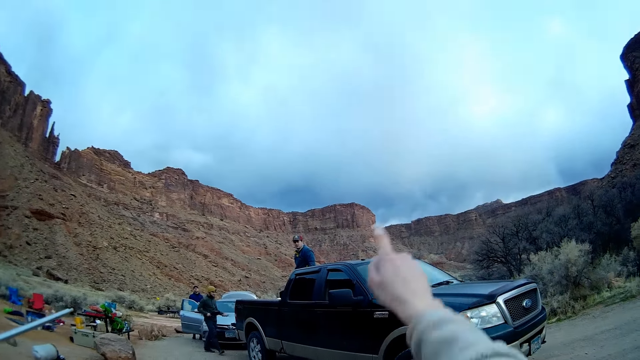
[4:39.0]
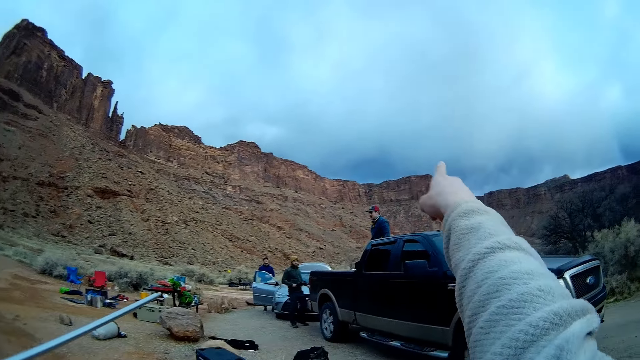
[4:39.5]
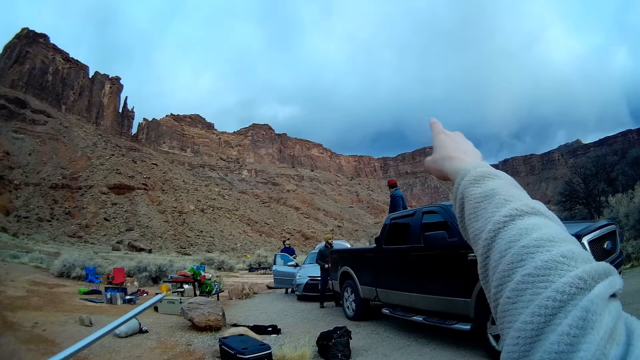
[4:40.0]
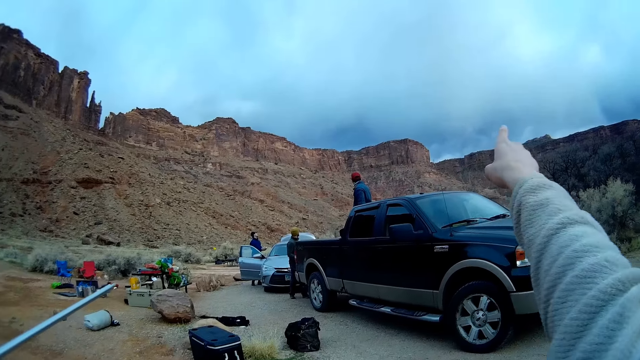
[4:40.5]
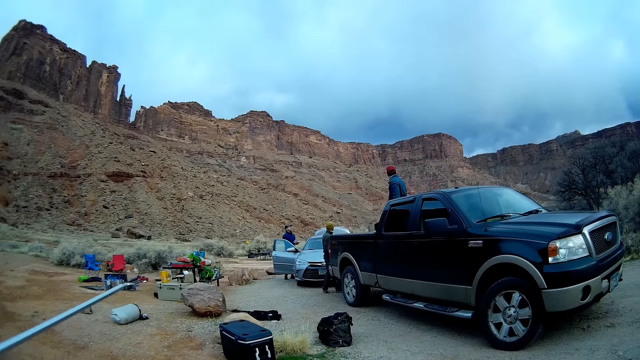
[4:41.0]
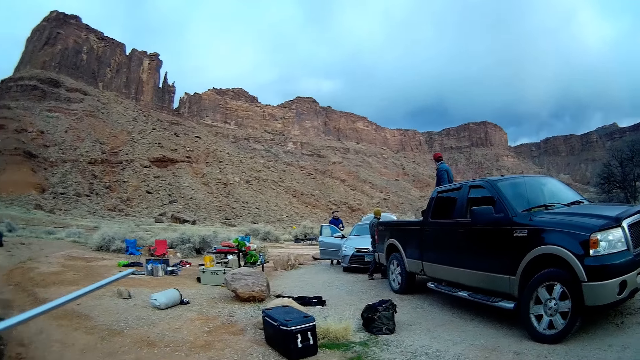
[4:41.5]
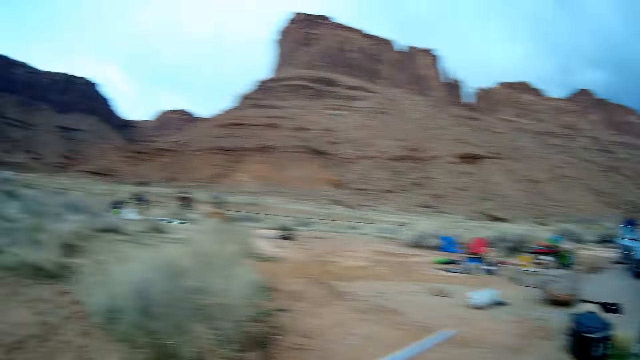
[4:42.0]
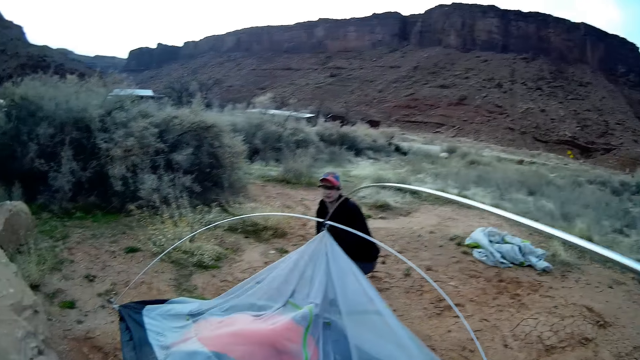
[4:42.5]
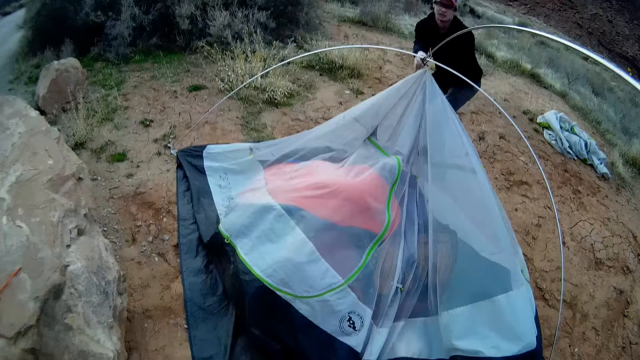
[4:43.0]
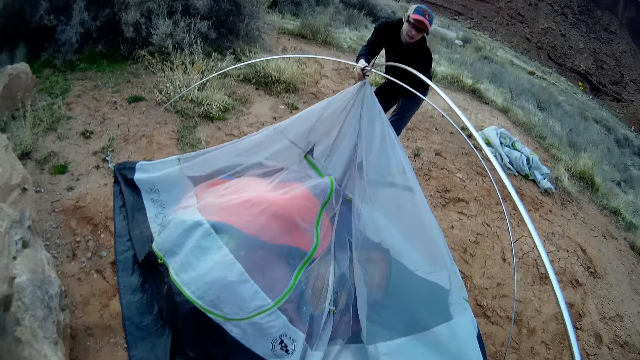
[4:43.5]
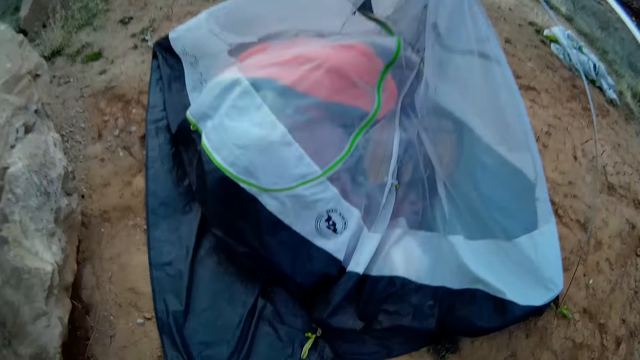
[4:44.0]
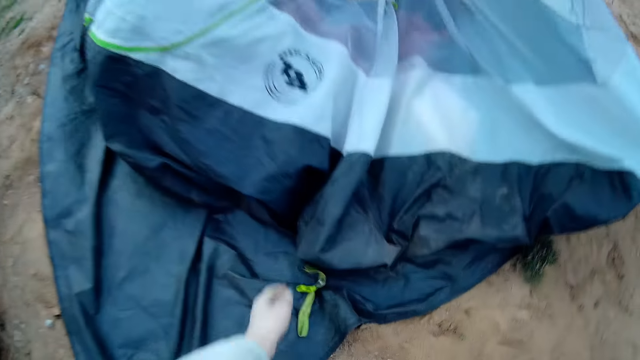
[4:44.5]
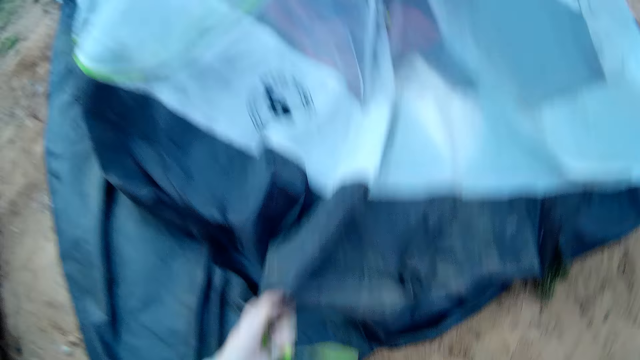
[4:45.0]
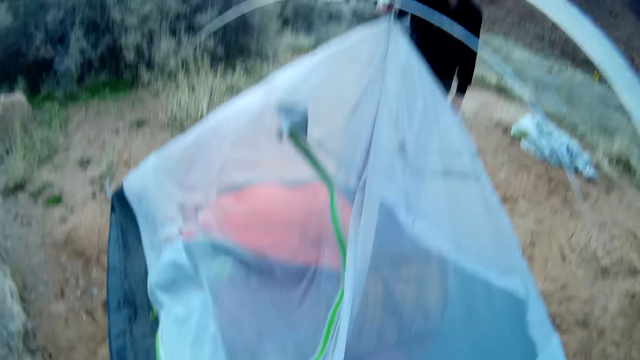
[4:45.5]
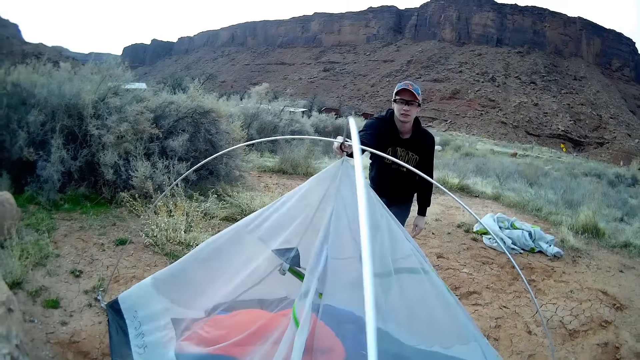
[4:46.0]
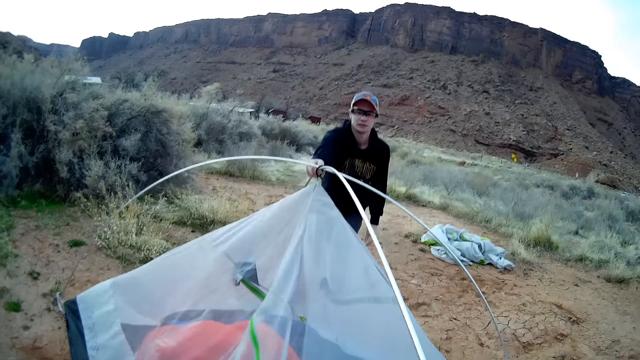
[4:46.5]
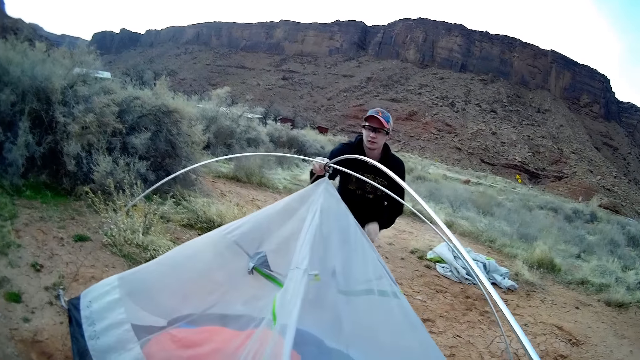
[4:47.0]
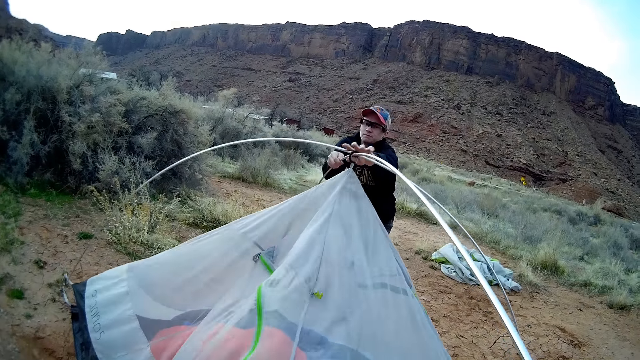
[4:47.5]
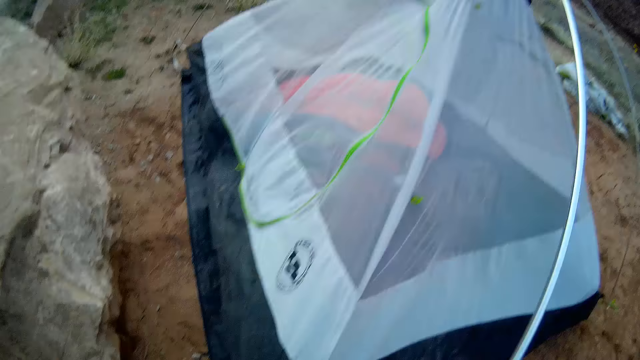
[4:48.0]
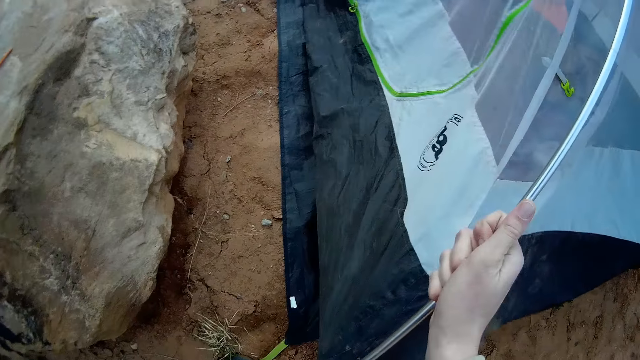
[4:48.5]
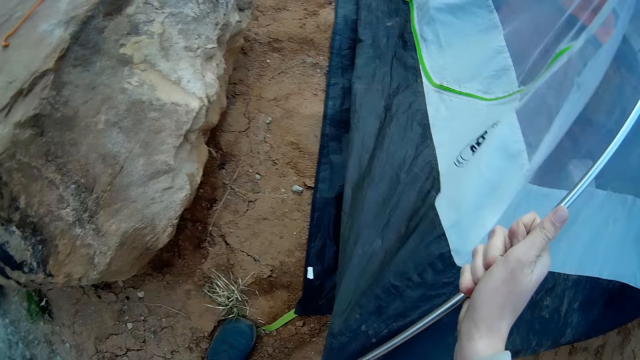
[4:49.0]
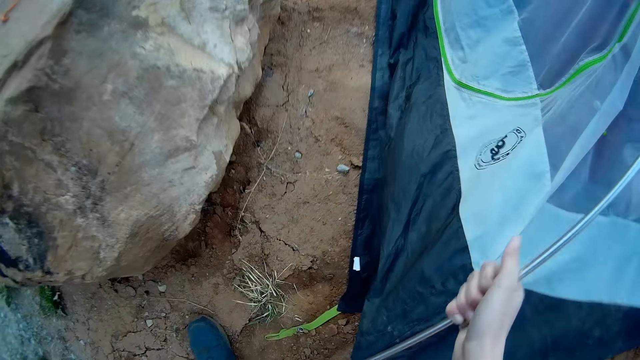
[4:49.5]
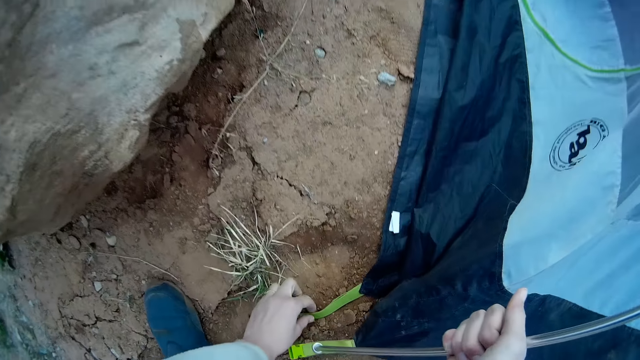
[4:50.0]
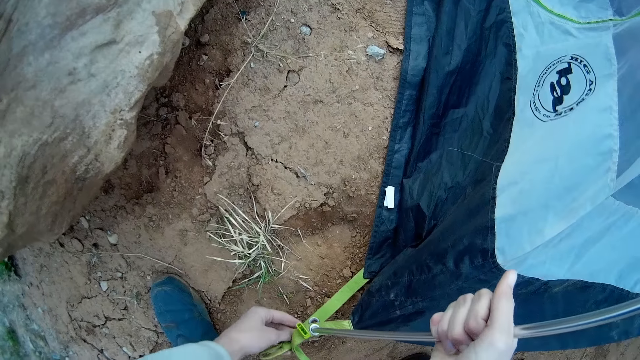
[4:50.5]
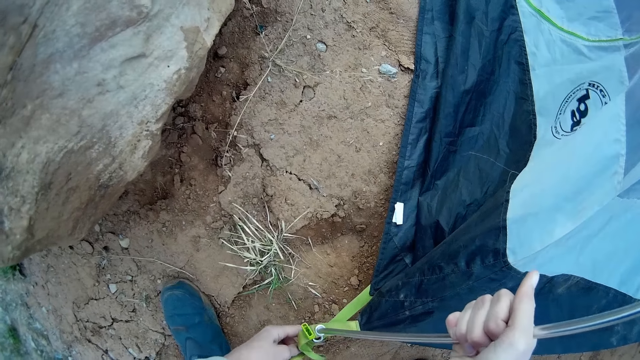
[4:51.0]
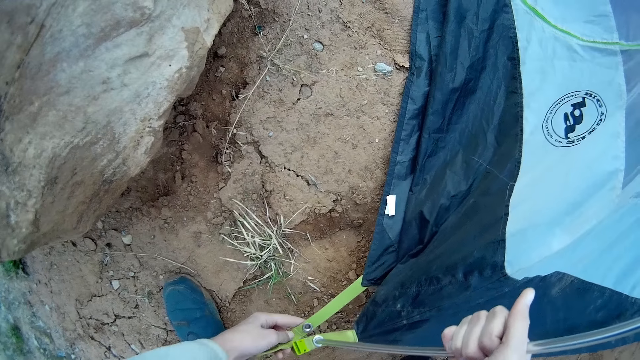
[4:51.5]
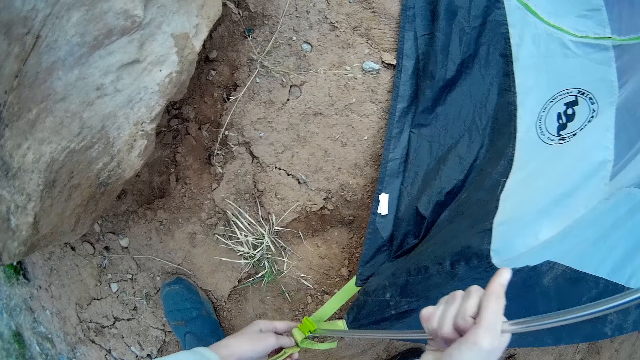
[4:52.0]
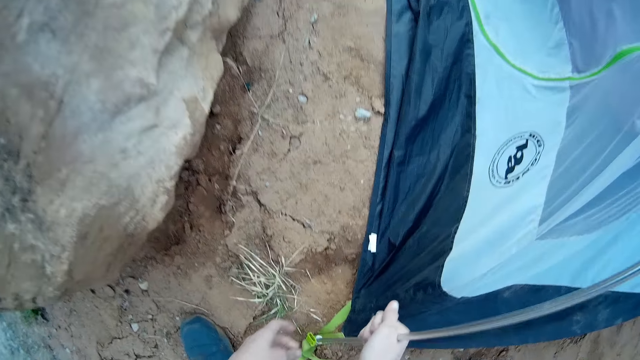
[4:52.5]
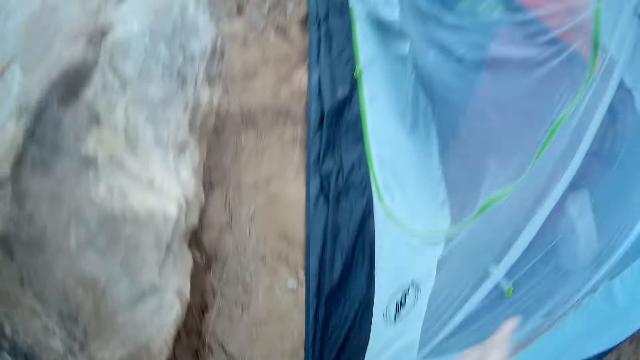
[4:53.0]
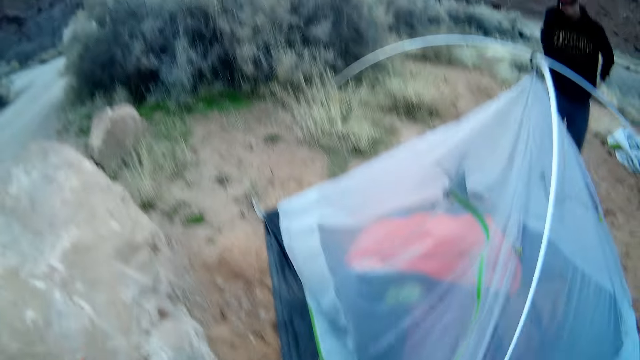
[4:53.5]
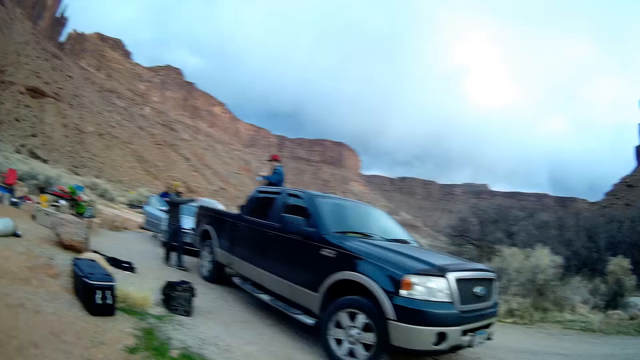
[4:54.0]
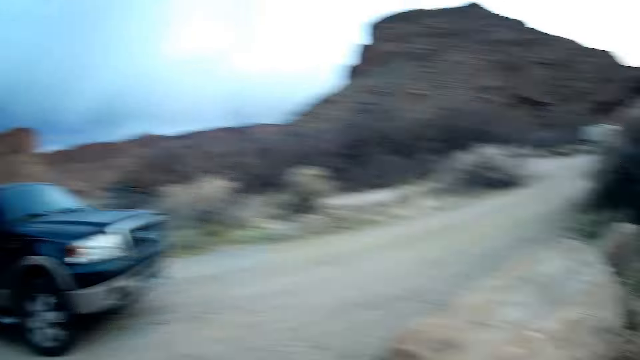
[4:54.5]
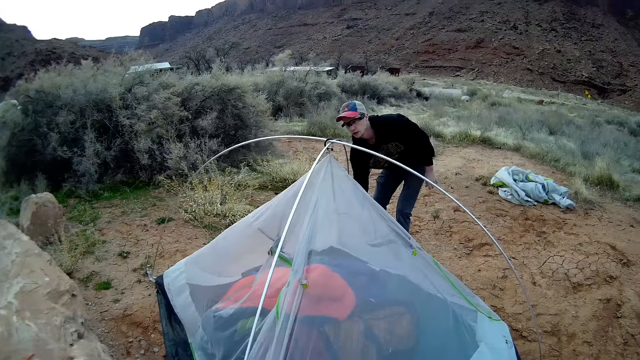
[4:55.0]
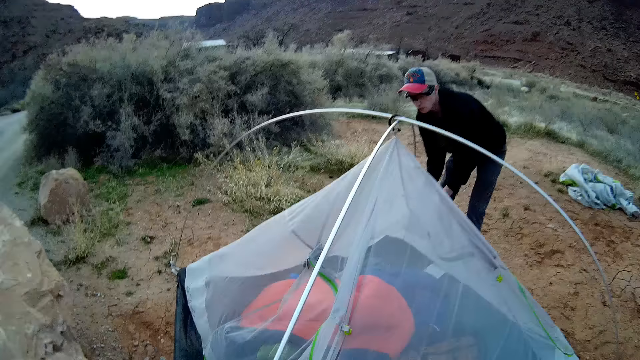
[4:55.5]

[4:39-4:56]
A man stands on the pick up. The camera wearer points to the sky with his hand. Another man holds the metal on the ground. The camera wearer grabs one end of the camp tent on the ground with his hand. A third man pulls the tent pole. The camera wearer fixes the pole on the edge rope connector. He holds the tent pole. He stares at other people on the ground. He stares at the third man. The third man fixes the inner tent on the tent pole.

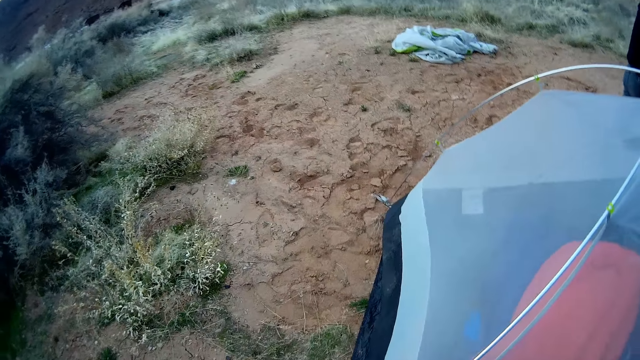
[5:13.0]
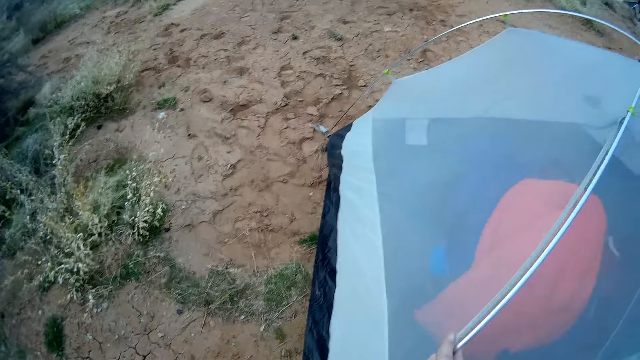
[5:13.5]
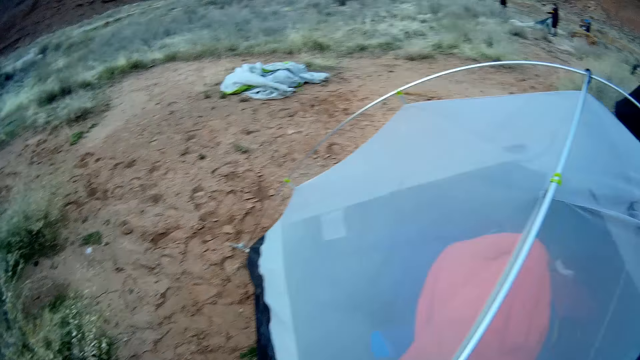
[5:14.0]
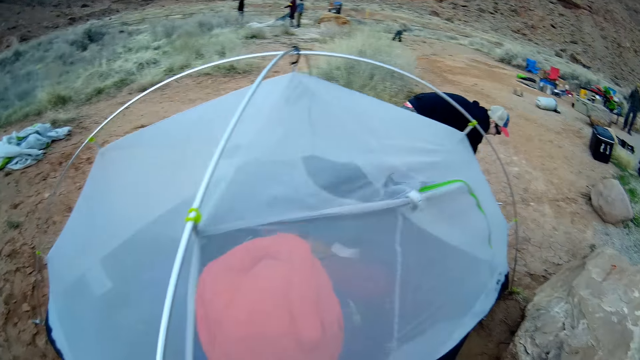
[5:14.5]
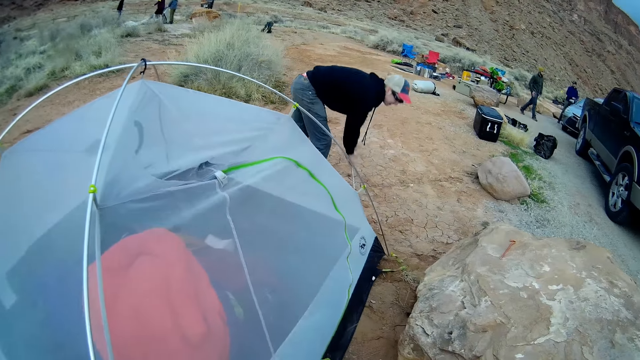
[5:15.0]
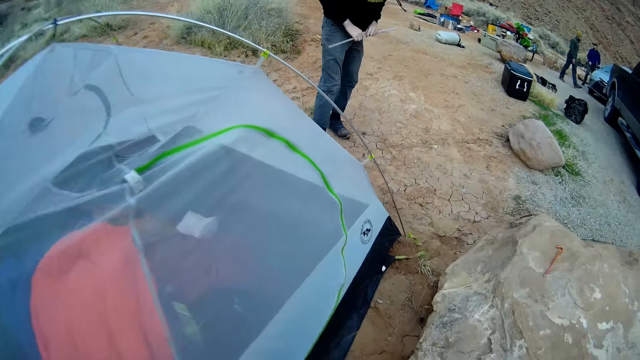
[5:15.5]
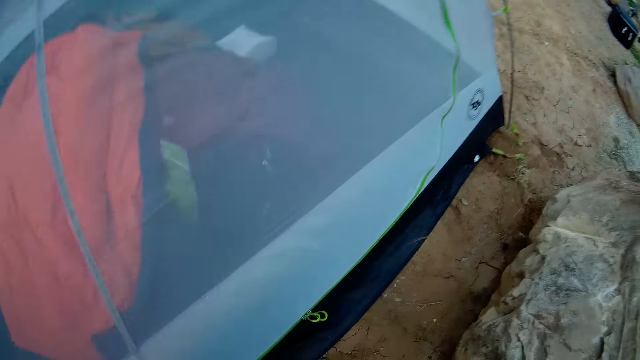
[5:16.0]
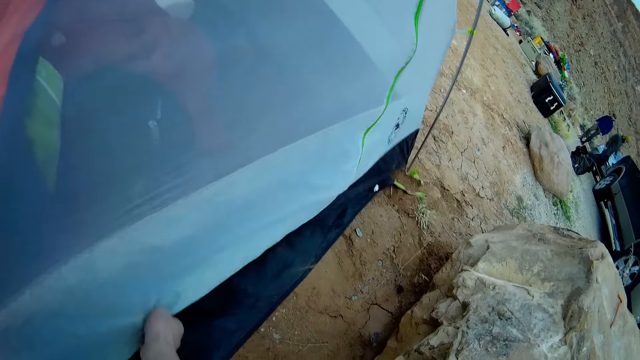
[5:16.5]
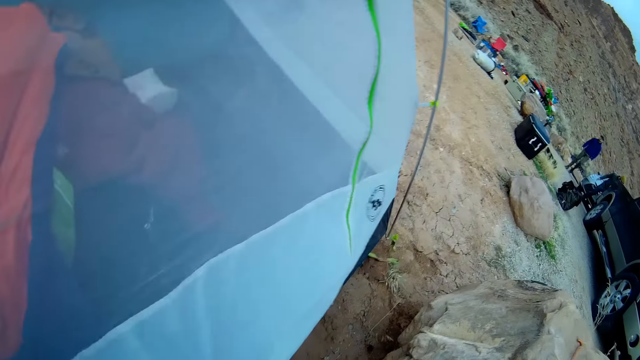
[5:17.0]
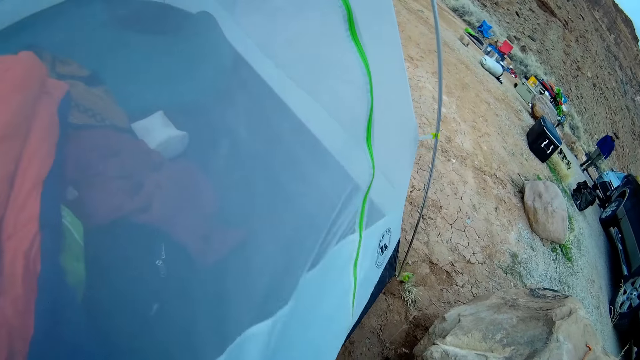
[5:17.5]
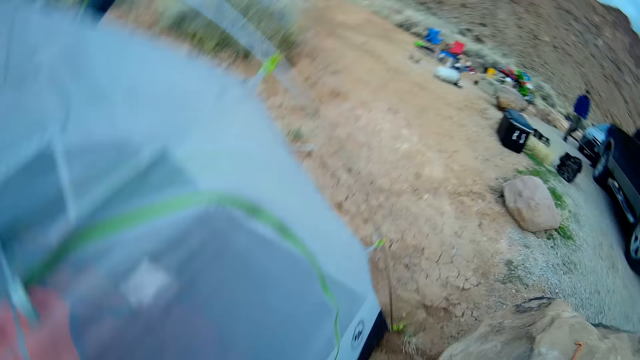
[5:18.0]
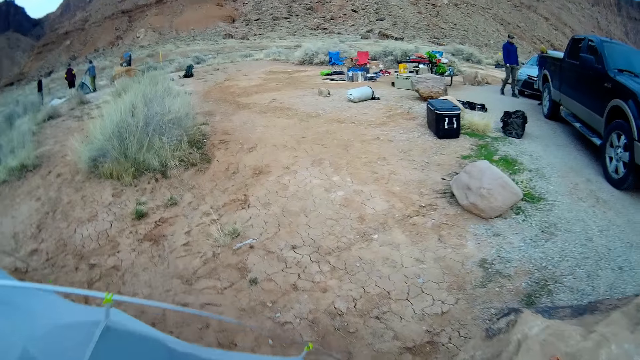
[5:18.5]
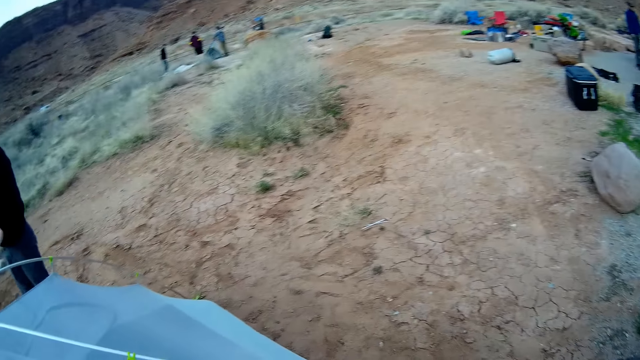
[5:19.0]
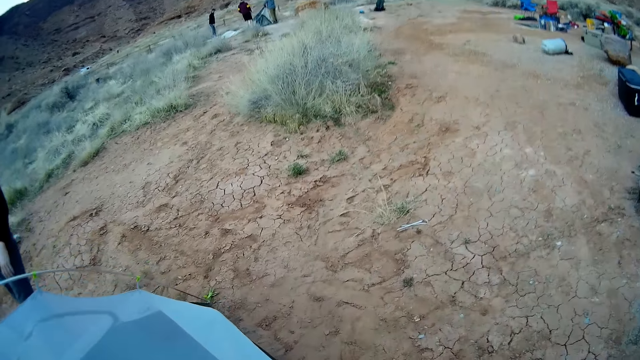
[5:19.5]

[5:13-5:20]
The camera wearer fixes the tent on the tent pole. They walk along the tent. A man takes a pole on the ground. The camera wearer walks along the tent. The man carries the pole back to the tent. The camera wearer stretches the inner tent, drops the tent and walks along the tent. The man walks along the tent.
